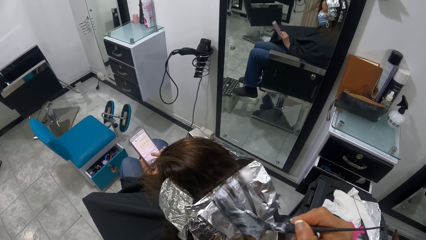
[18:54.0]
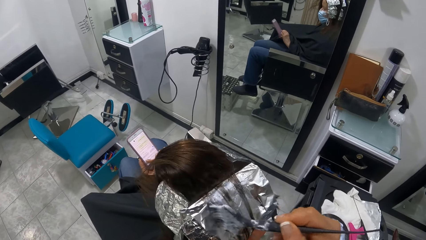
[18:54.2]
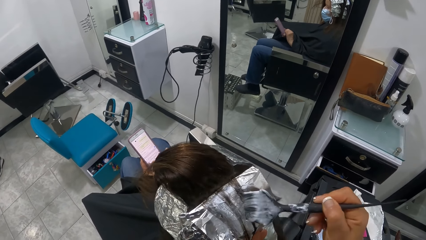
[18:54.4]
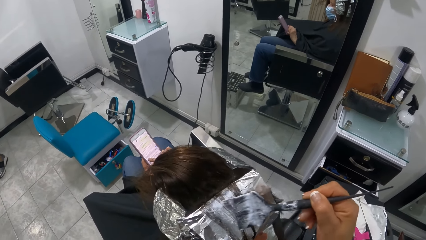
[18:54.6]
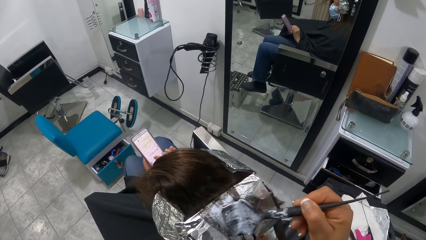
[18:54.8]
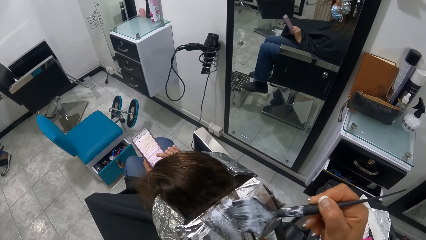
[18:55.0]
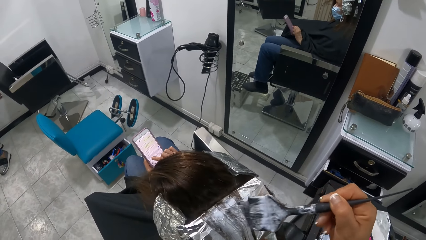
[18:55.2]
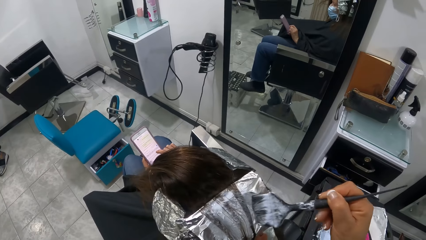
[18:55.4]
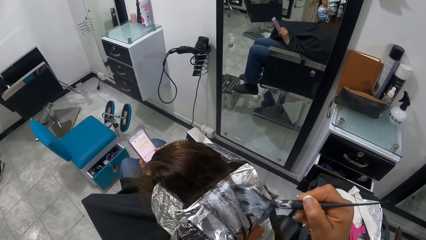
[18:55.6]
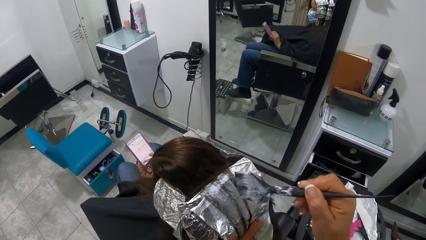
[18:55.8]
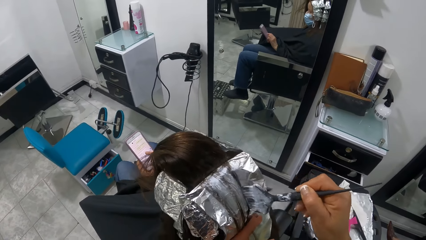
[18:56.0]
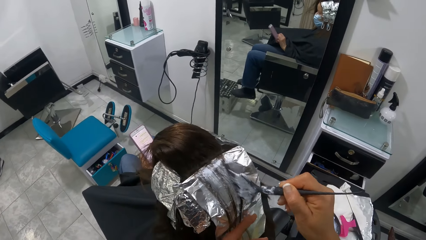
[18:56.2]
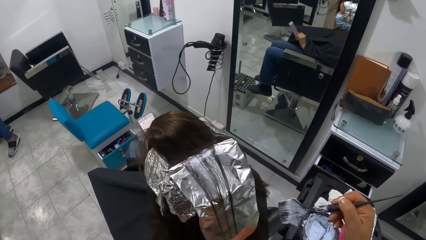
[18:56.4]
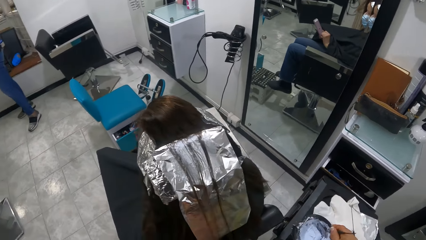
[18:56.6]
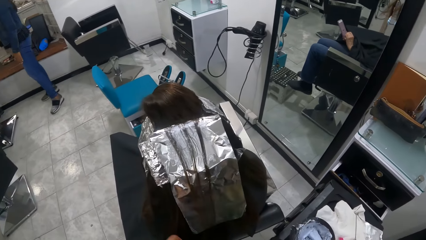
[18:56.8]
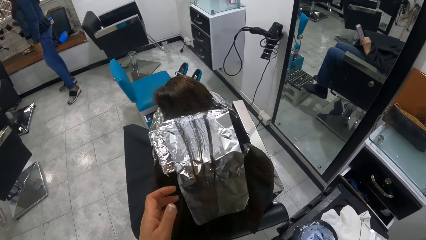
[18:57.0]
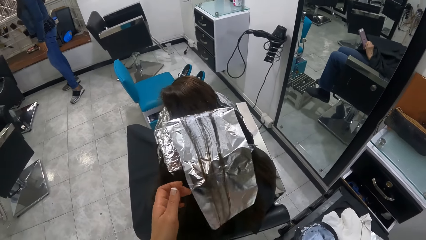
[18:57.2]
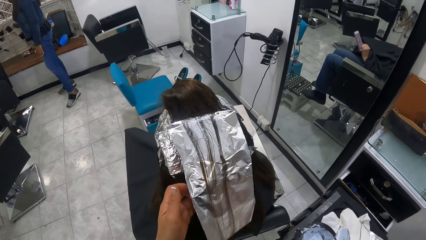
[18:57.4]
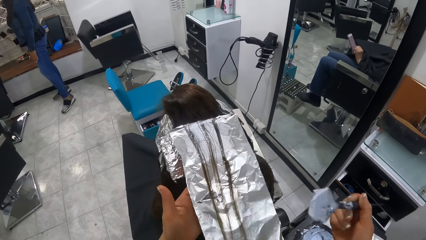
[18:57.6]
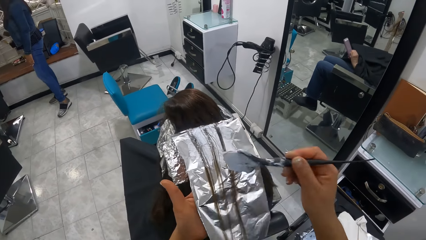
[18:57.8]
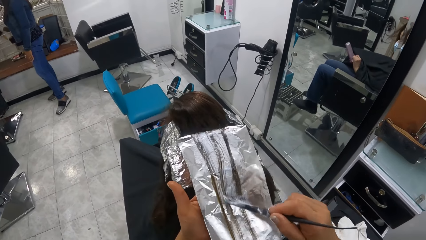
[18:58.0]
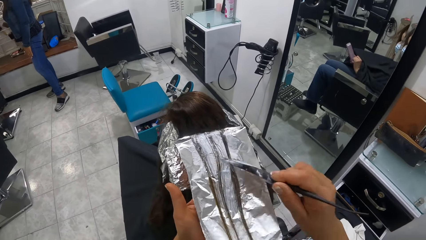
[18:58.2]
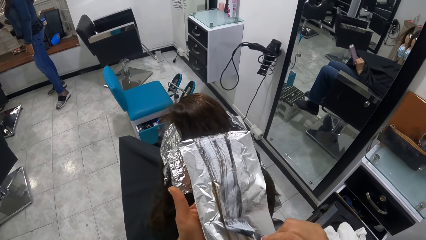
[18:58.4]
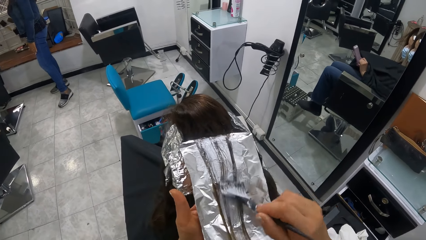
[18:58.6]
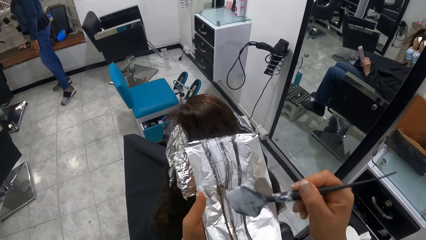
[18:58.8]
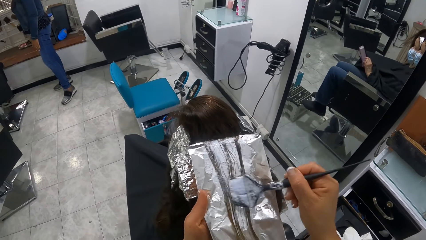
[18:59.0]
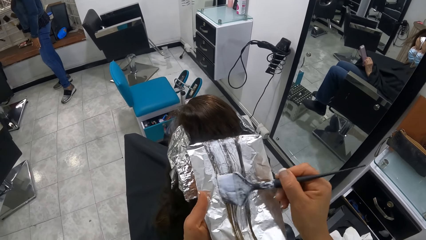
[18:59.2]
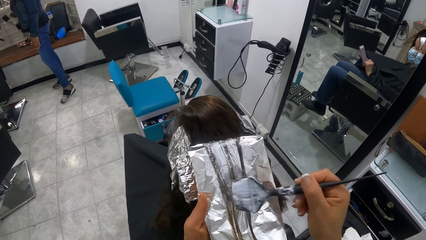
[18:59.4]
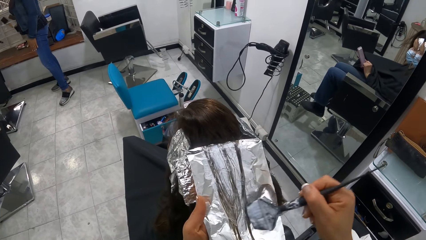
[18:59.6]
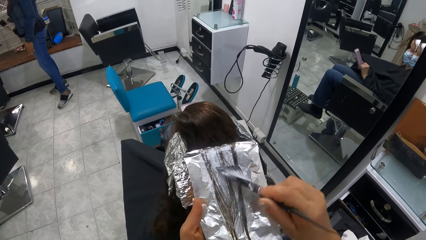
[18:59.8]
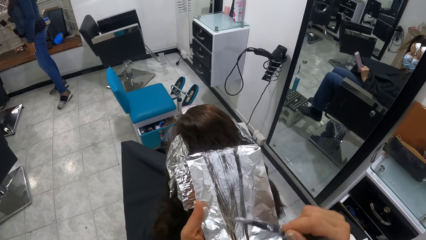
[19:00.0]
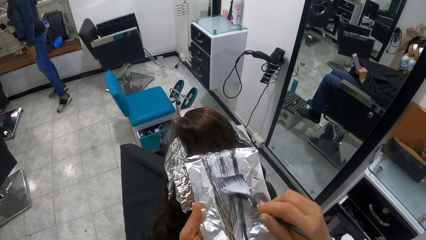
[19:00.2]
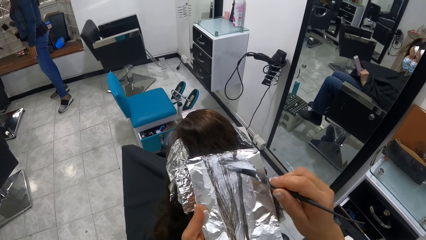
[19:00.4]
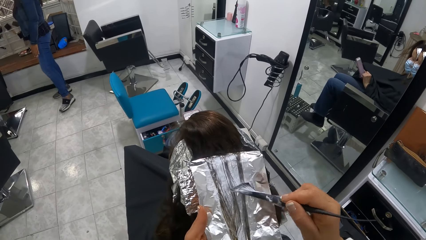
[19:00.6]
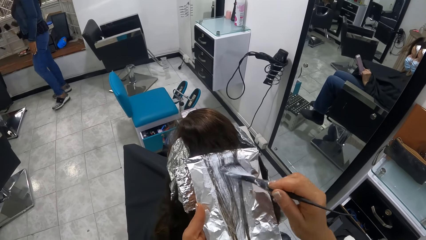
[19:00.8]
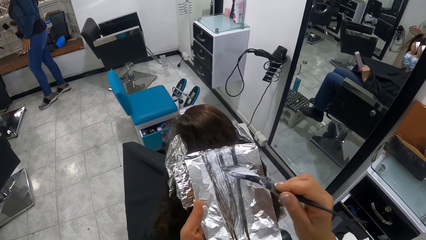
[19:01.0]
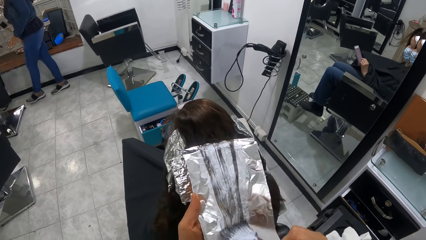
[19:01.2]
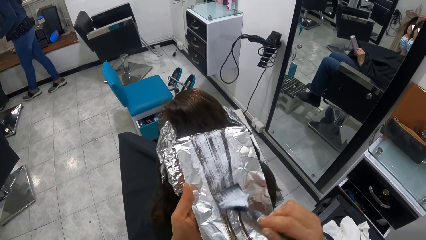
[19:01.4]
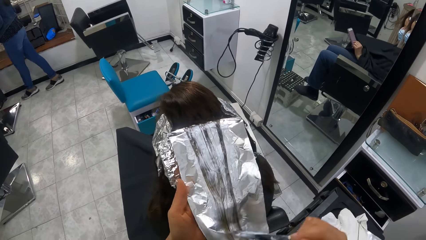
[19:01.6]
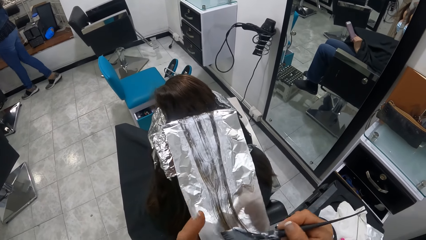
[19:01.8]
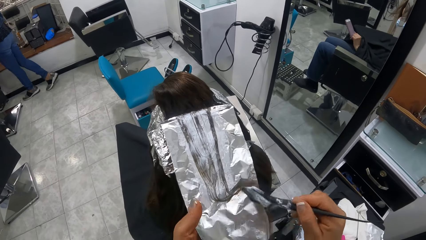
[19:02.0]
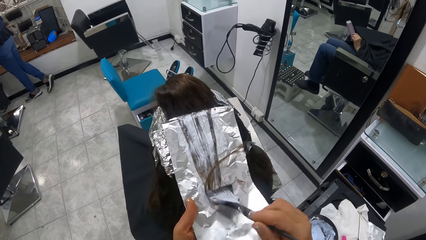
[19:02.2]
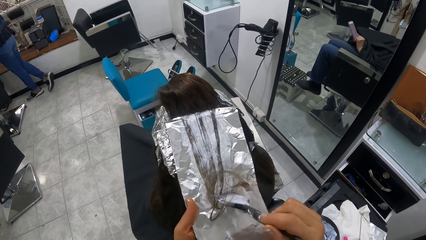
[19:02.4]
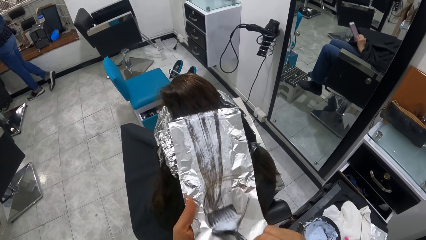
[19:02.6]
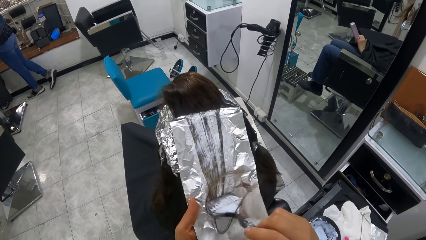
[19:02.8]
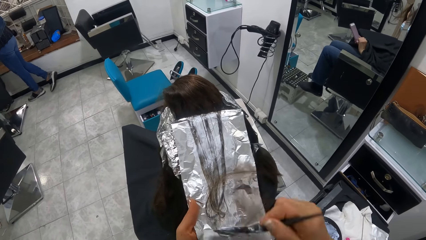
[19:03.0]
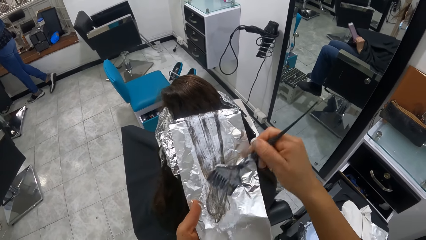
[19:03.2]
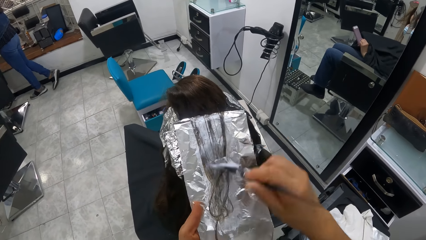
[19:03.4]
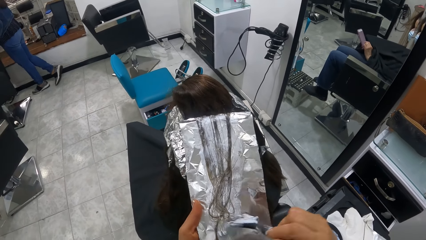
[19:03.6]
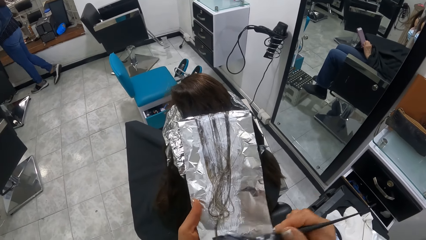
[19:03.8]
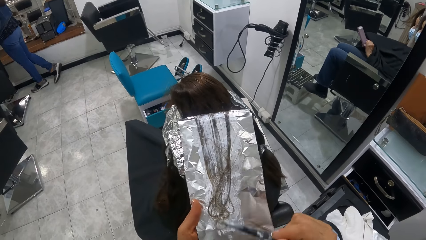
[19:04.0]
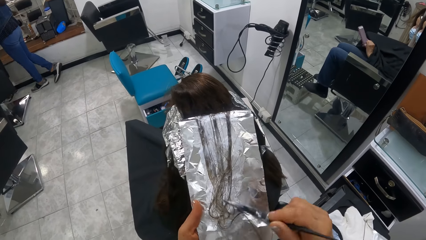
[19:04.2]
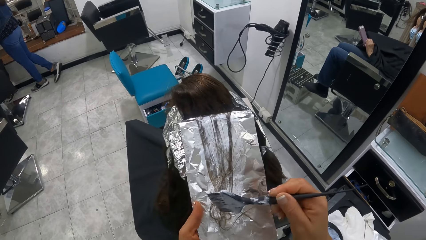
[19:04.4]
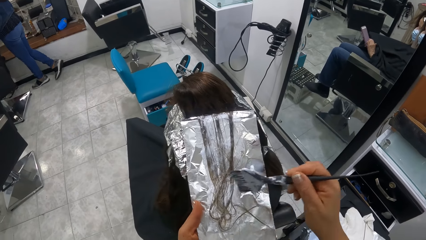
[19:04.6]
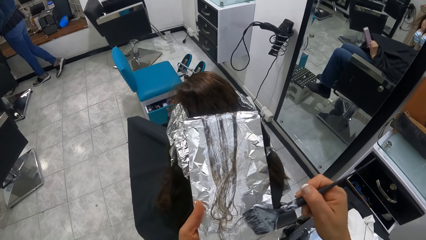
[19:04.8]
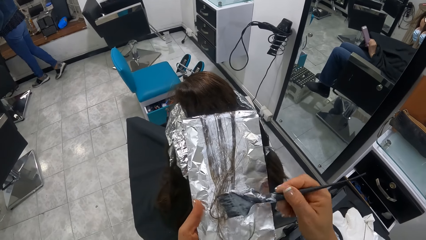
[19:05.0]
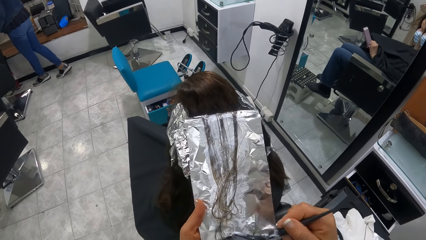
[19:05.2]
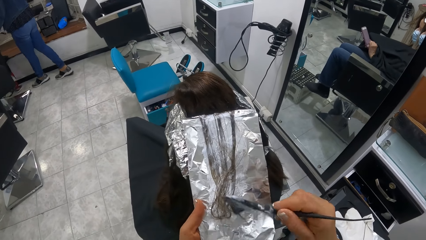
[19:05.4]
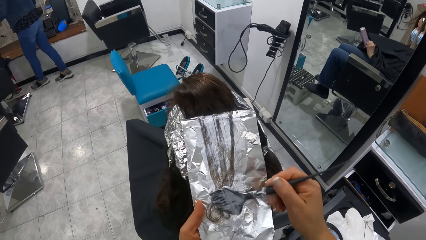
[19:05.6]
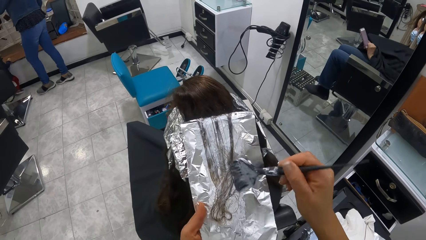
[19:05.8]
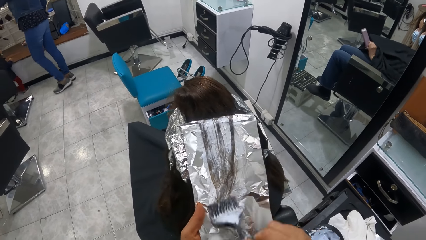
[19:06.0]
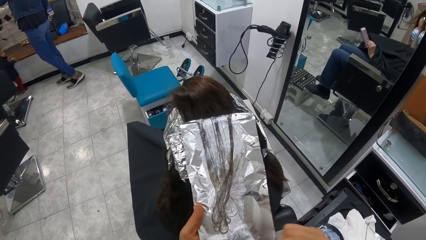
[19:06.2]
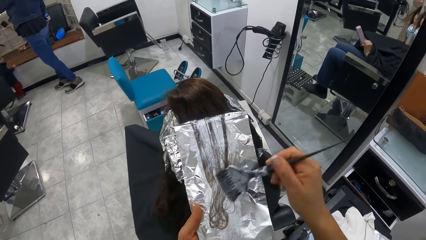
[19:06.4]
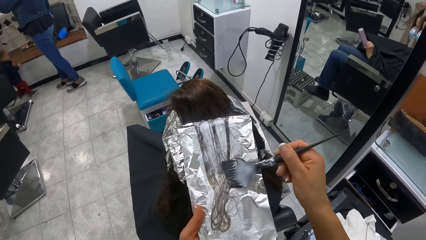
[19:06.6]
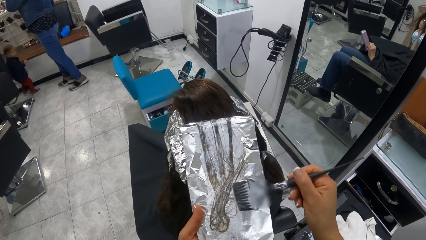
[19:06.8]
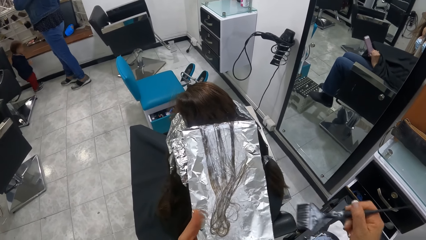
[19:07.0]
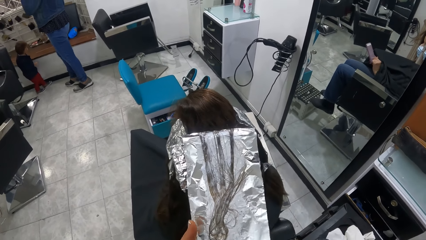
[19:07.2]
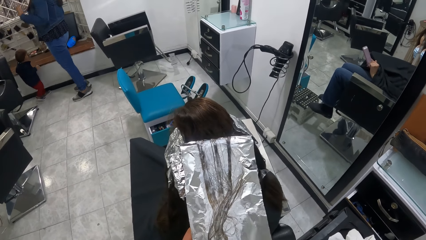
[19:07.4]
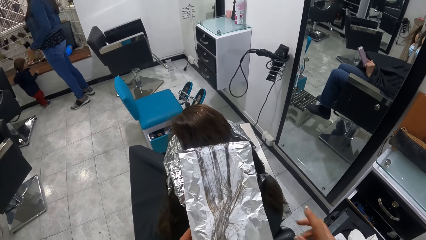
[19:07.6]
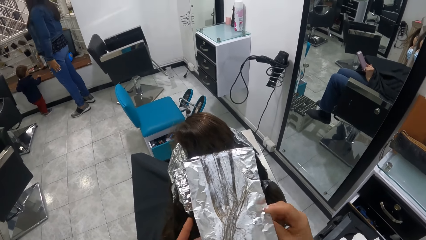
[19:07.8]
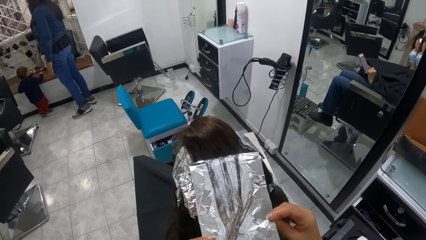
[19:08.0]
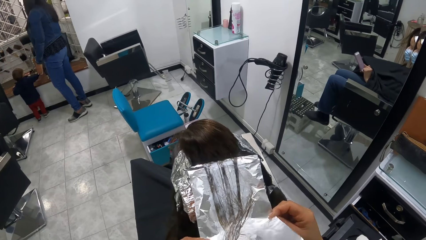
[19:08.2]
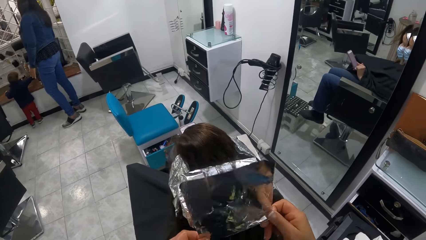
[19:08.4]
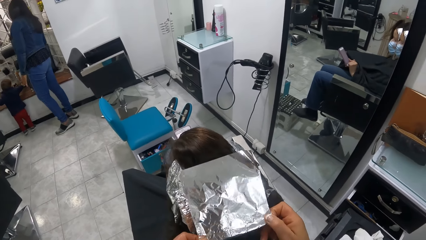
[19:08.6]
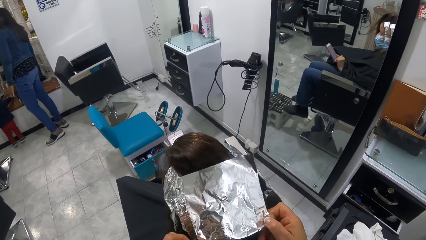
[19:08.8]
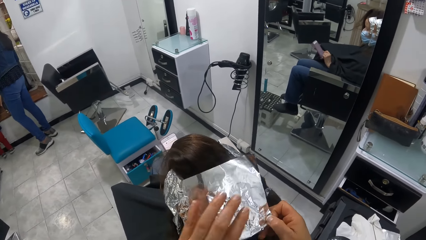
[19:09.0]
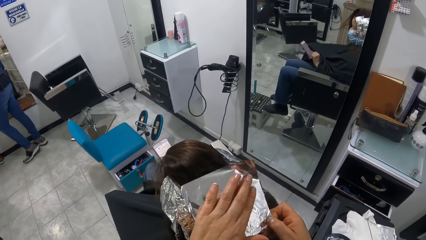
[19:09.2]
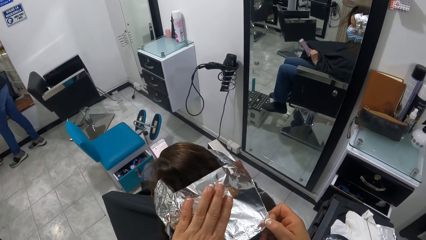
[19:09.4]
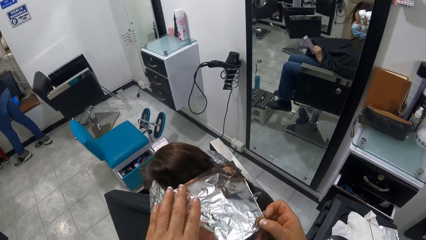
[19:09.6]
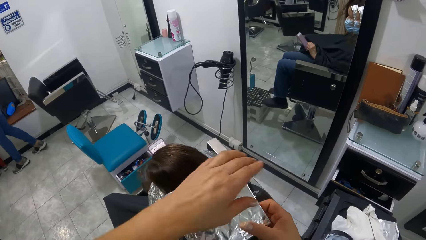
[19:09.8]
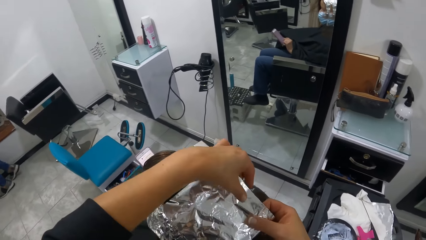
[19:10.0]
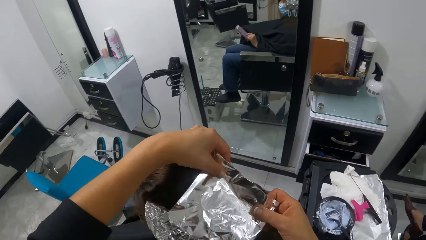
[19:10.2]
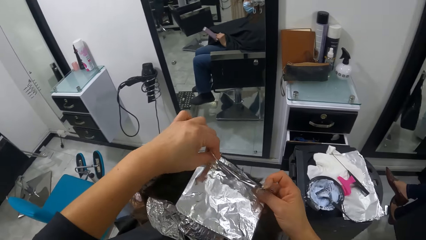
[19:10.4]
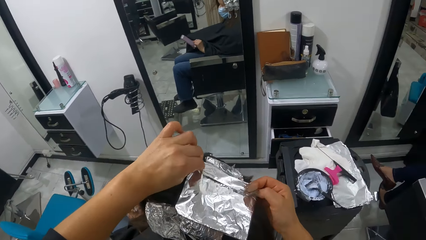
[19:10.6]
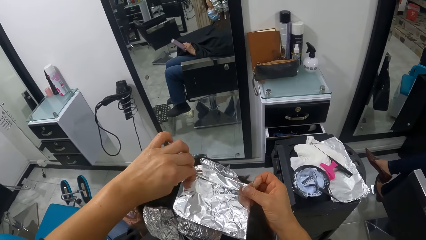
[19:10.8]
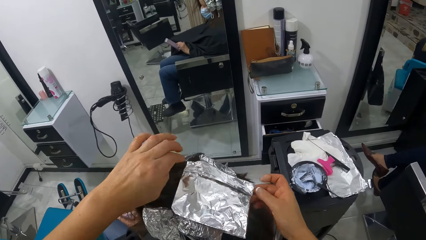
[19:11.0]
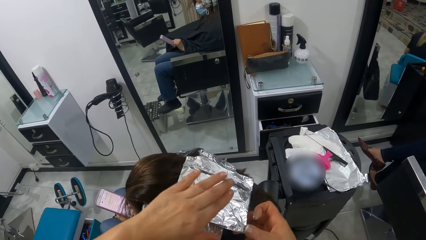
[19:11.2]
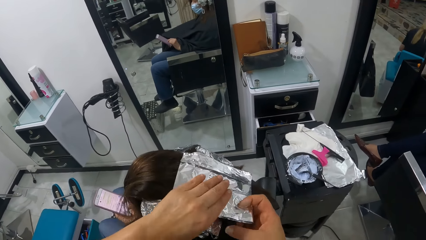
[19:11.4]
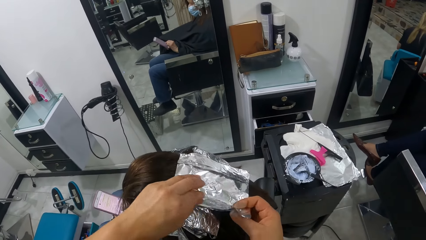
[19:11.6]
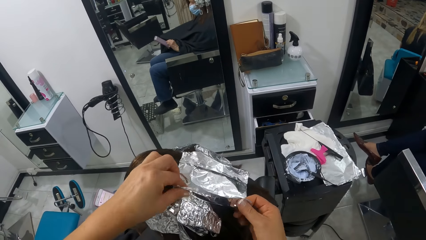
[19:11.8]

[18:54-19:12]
The camera wearer dips the brush or comb in the cup with her right hand. She applies the highlight on the hair. She drops the brush. She folds the hair foil on a woman's hair with both hands.
